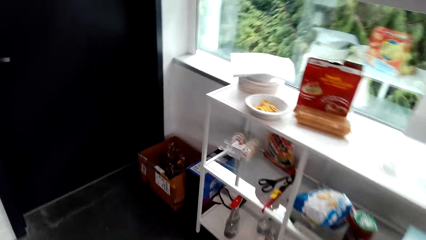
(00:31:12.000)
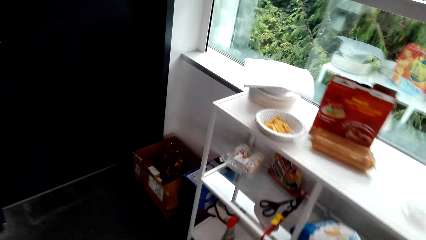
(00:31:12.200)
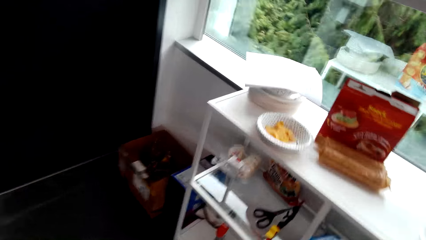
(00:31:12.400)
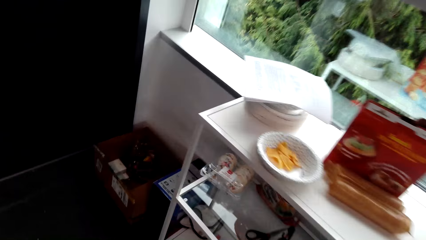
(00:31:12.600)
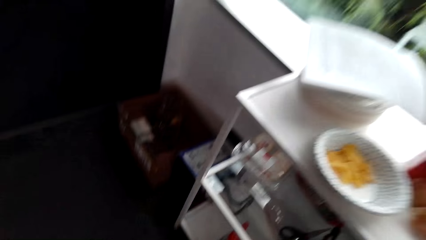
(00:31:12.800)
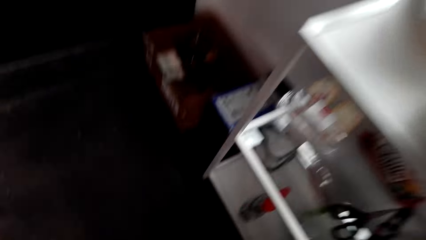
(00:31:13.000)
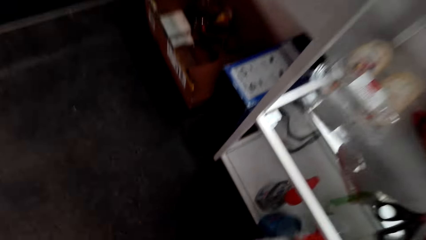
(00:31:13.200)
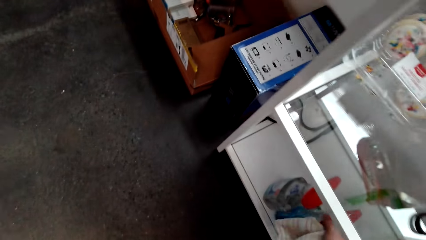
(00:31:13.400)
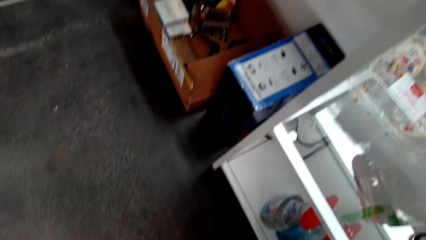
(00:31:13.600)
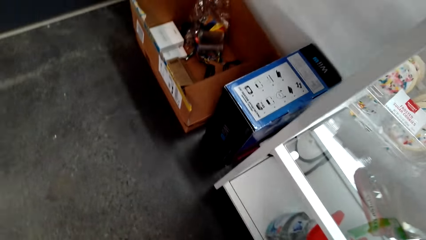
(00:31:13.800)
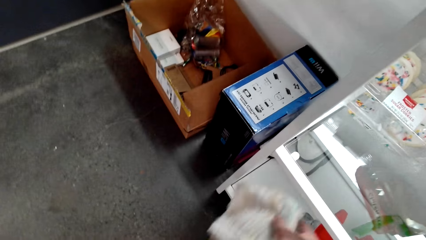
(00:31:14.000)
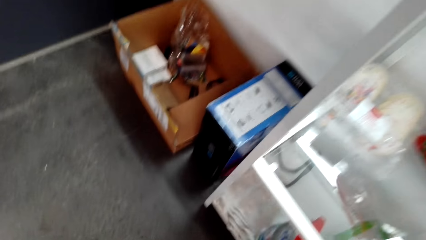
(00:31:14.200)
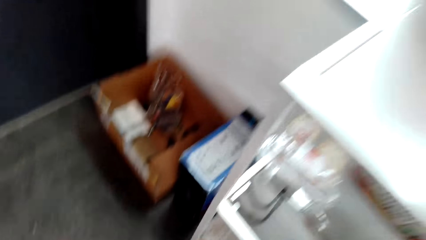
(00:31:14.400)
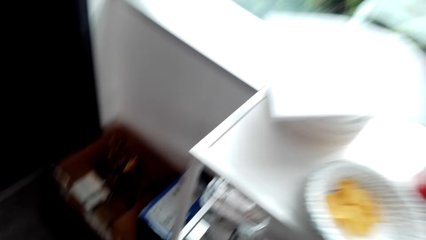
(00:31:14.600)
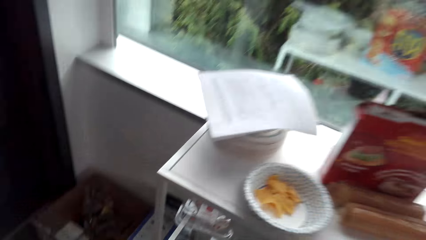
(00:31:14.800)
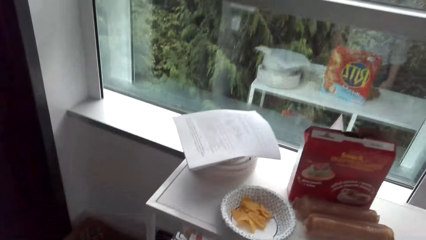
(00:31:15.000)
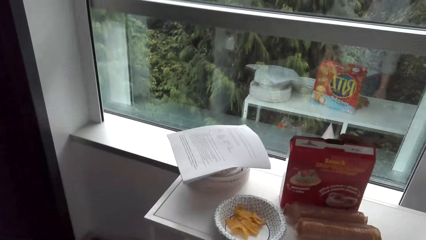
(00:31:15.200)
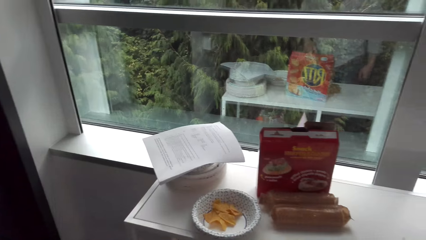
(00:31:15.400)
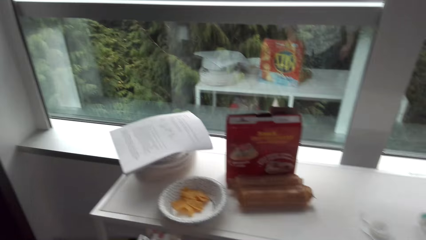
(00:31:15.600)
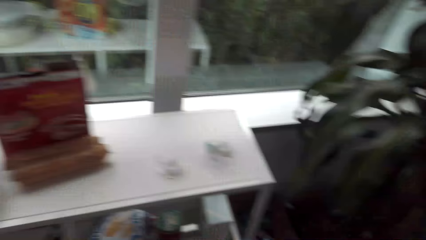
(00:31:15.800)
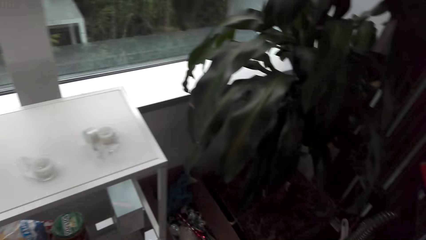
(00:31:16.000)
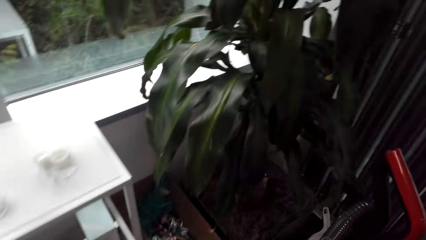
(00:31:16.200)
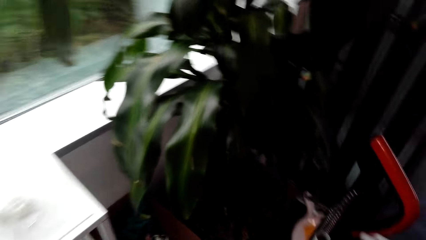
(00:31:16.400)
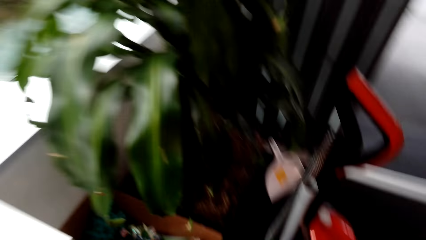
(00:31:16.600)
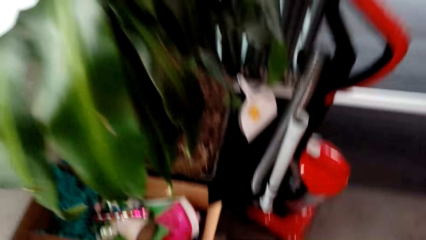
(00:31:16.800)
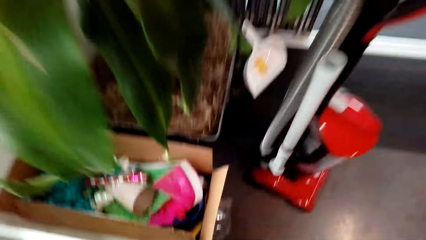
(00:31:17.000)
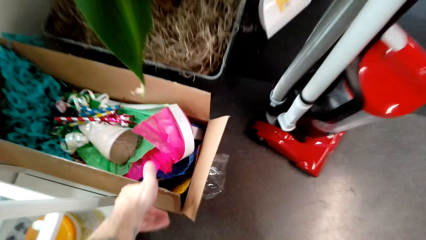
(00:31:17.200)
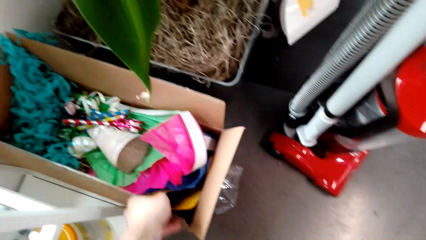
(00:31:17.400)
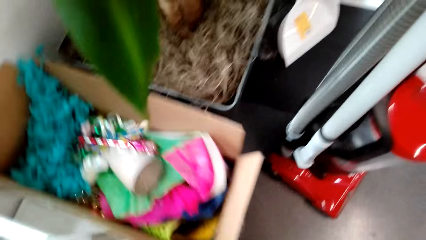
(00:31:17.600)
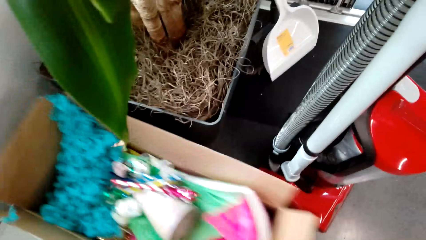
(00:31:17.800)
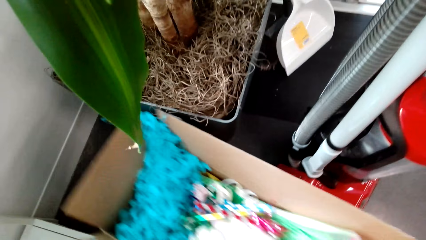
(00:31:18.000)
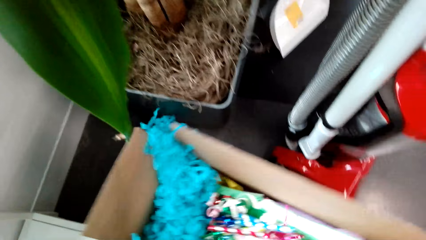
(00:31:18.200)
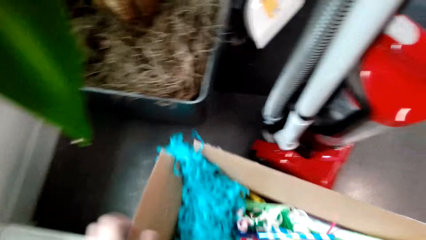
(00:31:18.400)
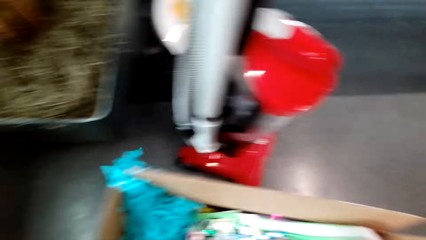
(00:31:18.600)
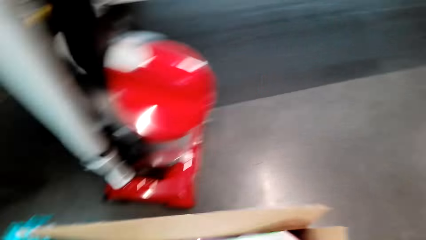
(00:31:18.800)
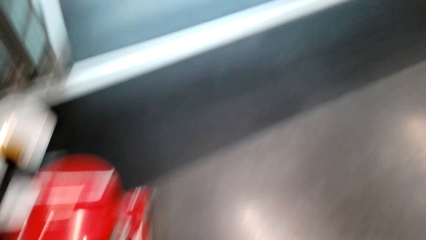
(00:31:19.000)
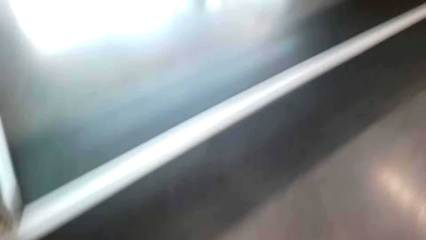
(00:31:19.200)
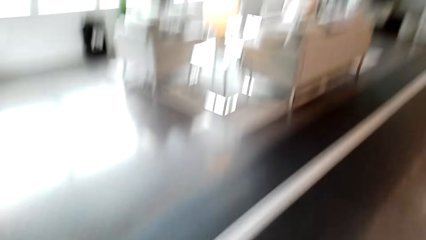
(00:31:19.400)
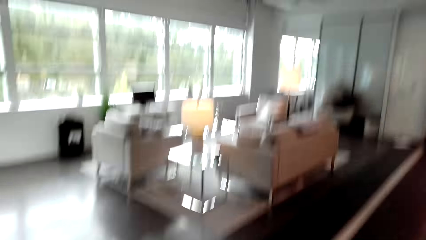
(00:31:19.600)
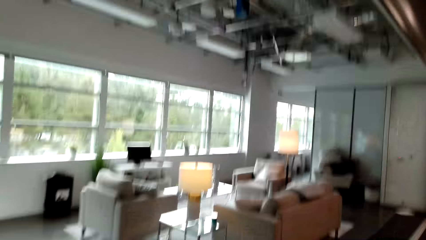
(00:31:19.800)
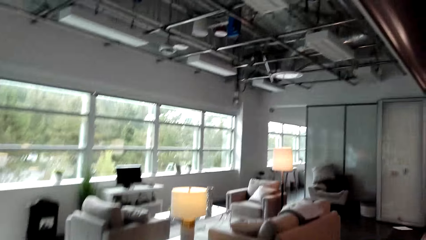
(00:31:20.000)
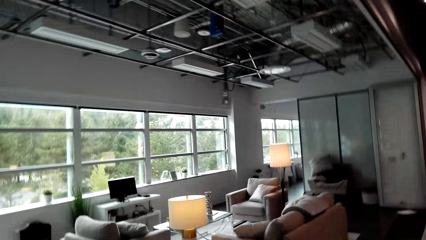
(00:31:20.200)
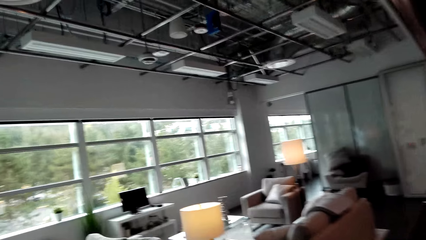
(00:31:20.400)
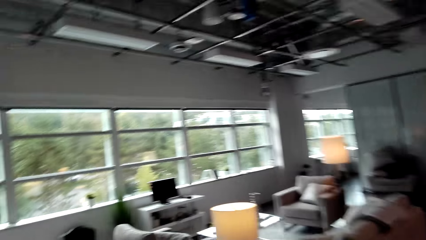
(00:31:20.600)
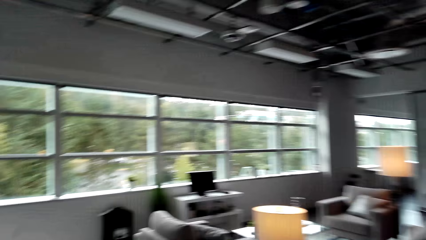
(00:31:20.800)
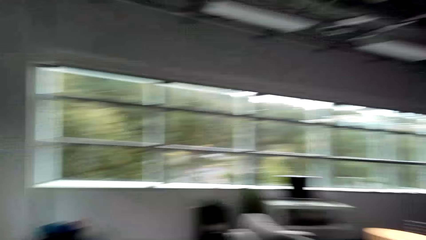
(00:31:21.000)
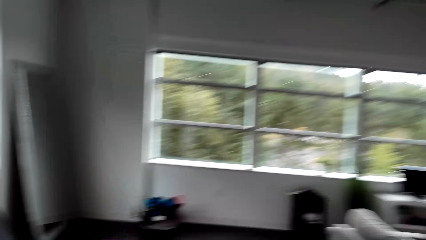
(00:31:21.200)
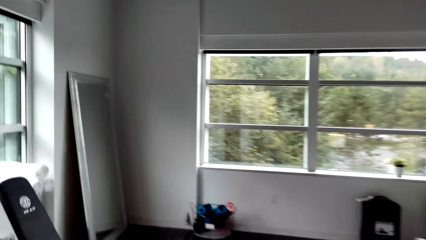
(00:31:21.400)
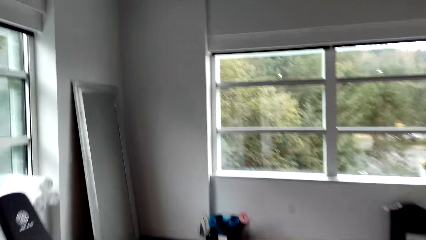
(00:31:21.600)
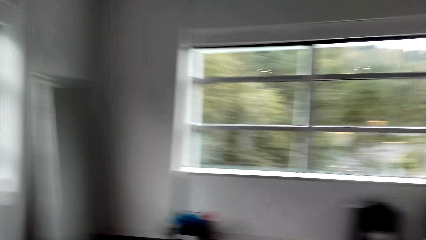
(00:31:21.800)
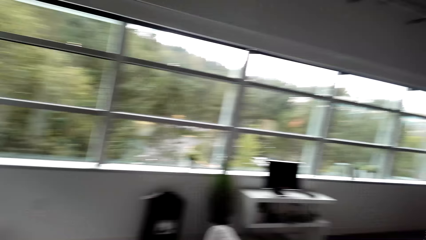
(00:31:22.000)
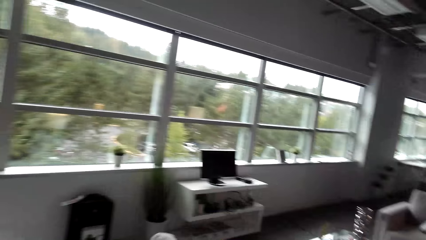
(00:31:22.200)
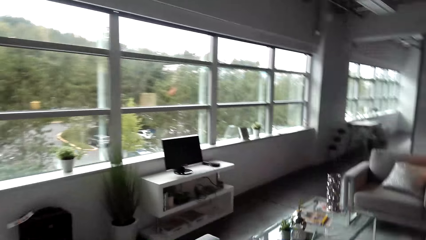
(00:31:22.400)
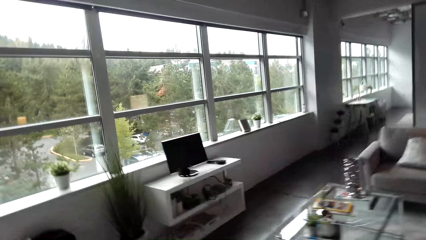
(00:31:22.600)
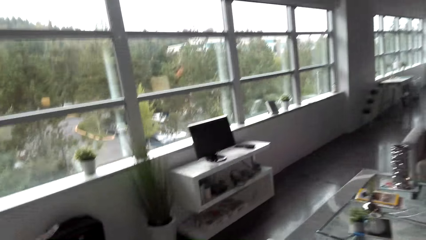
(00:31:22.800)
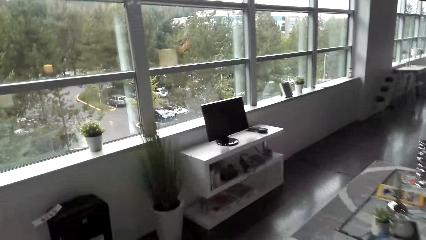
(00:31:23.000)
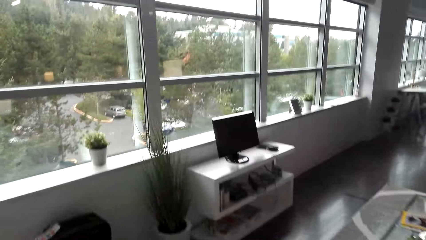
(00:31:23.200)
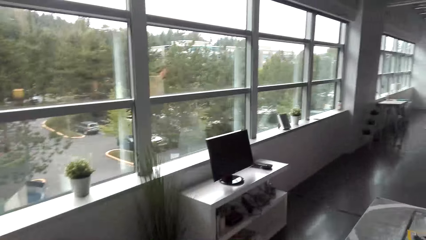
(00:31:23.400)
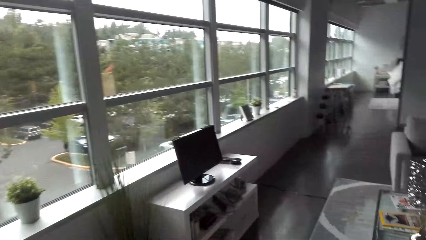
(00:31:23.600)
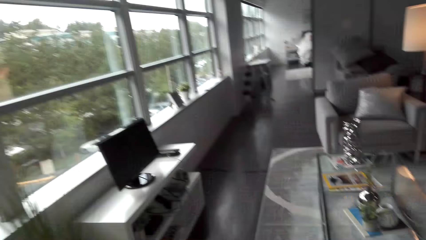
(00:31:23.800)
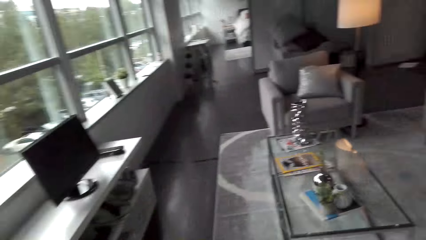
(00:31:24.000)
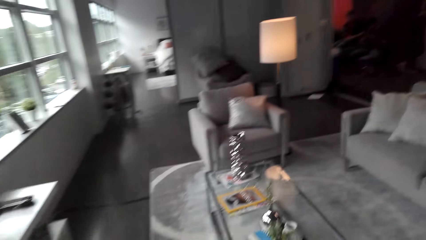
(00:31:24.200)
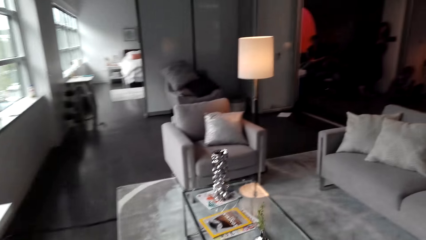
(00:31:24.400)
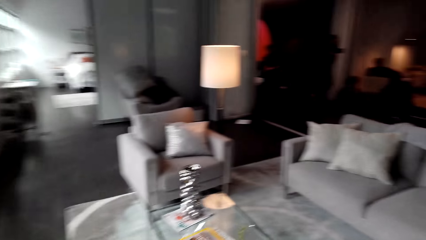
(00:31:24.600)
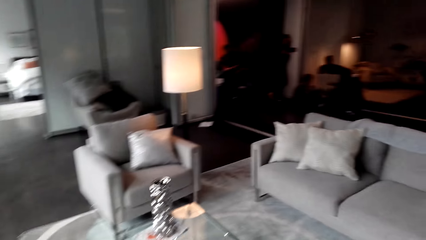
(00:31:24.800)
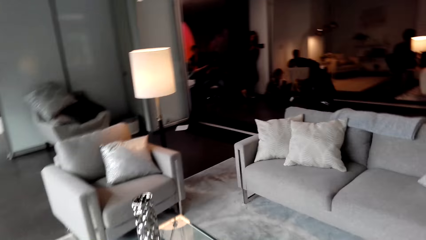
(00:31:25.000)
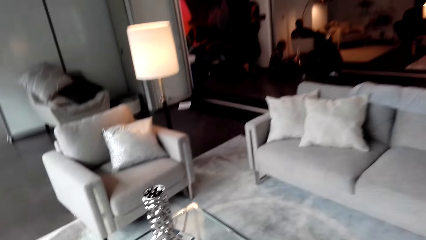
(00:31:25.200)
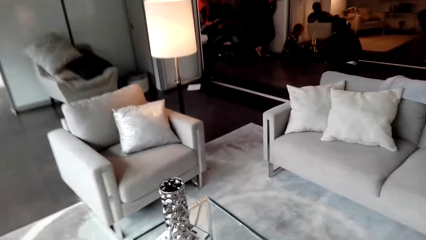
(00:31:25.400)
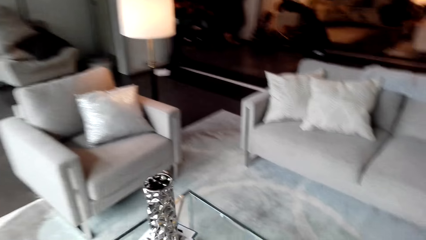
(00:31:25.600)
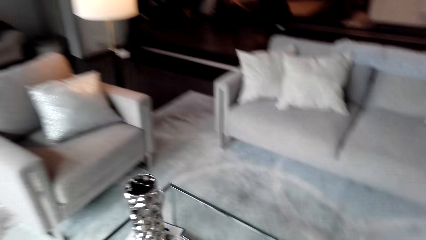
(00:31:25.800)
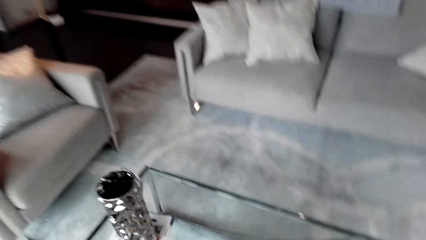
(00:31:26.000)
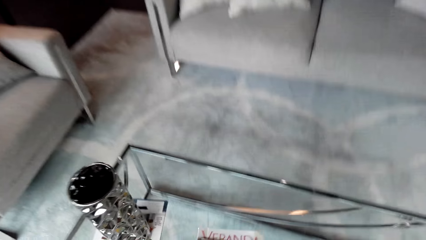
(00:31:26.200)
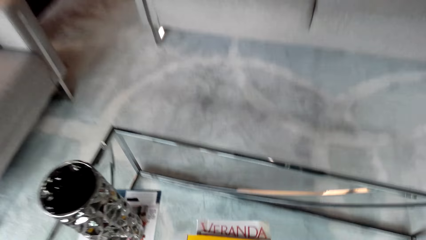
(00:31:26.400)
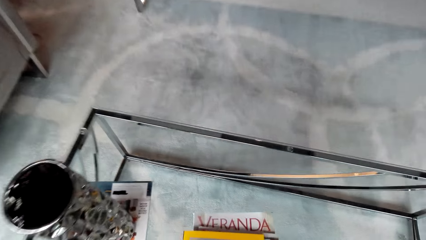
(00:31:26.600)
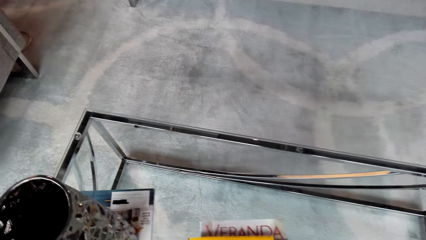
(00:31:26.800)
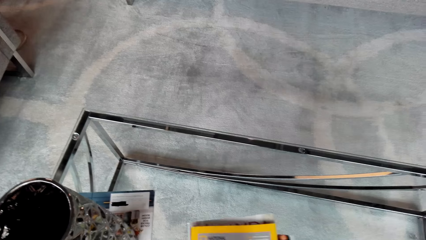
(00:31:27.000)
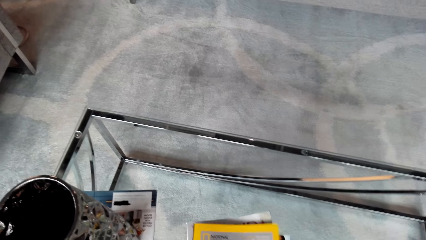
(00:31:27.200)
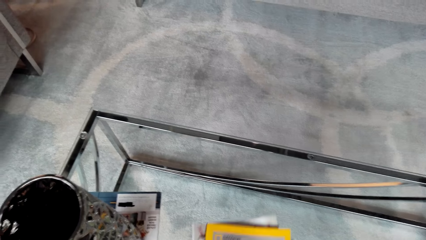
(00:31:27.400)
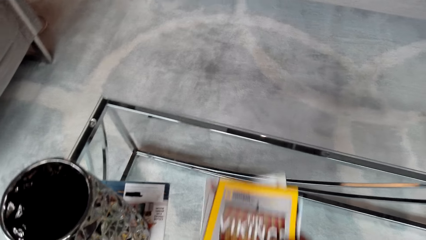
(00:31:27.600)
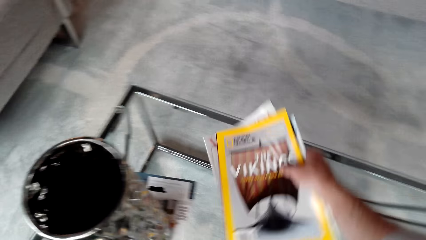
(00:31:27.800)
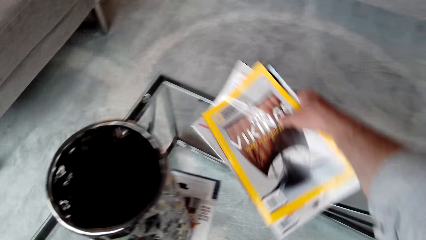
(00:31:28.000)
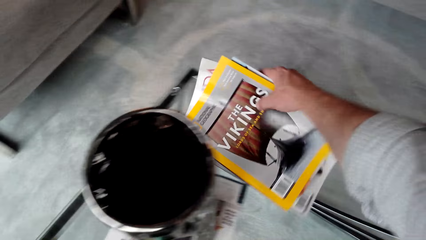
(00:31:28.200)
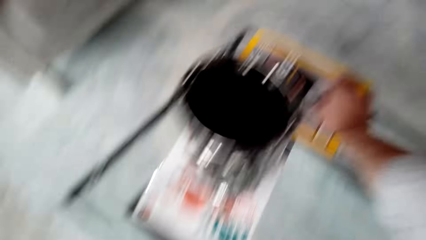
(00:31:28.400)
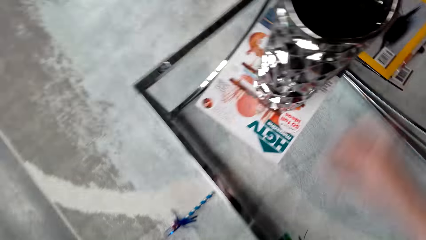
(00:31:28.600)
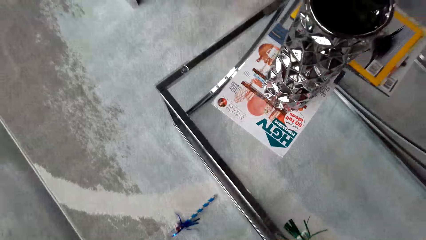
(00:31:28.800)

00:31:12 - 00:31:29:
The camera wearer puts the cloth back on the shelf. They pick up a decoration box. They walk around the house. They put the decoration box on the table.
